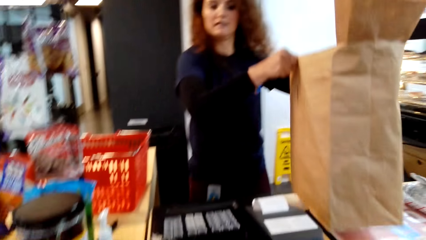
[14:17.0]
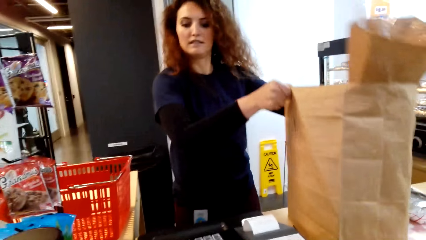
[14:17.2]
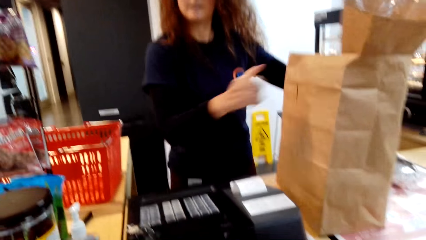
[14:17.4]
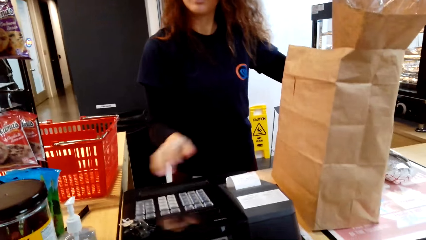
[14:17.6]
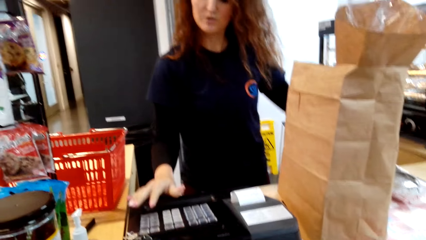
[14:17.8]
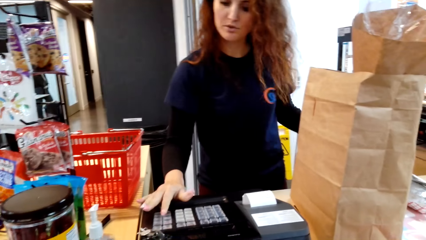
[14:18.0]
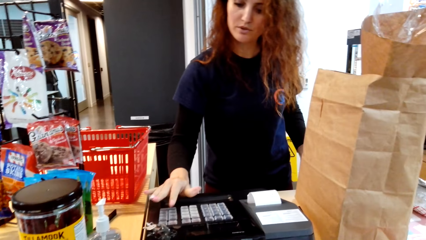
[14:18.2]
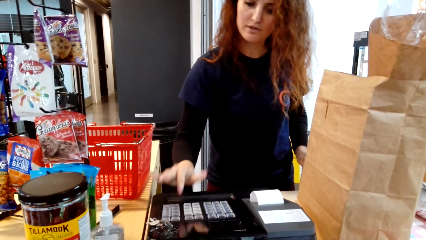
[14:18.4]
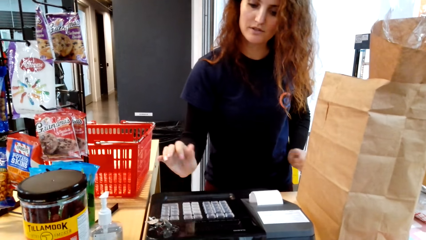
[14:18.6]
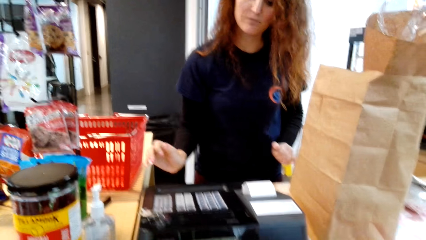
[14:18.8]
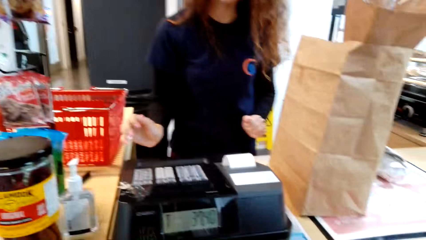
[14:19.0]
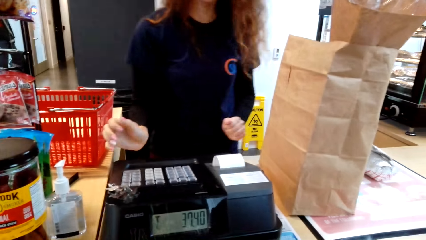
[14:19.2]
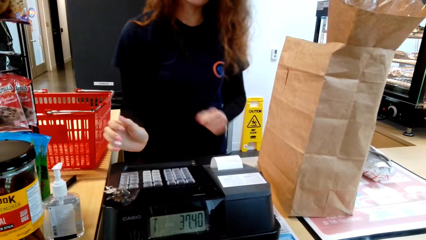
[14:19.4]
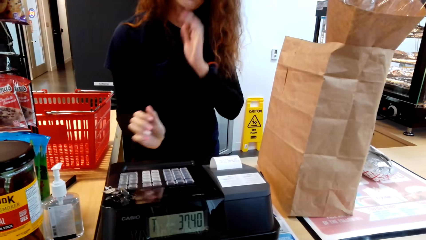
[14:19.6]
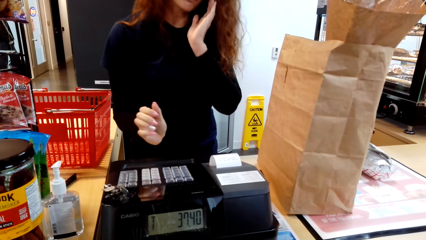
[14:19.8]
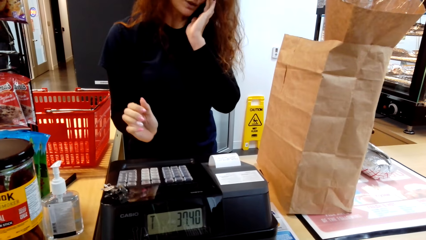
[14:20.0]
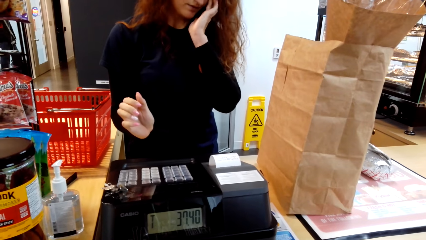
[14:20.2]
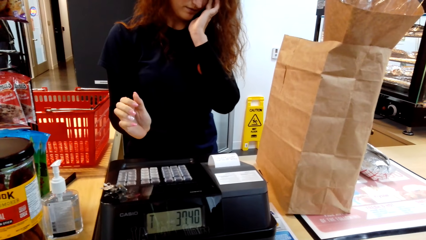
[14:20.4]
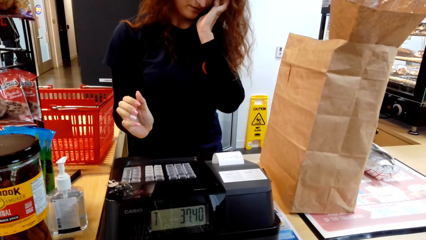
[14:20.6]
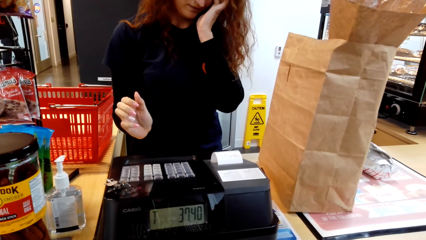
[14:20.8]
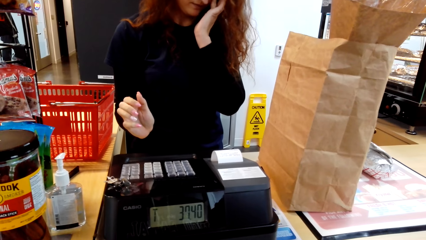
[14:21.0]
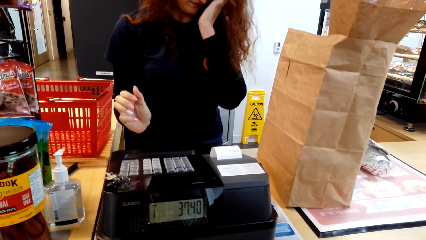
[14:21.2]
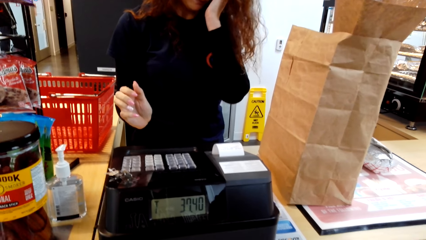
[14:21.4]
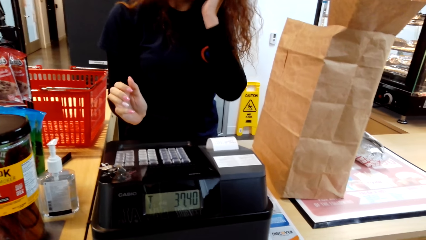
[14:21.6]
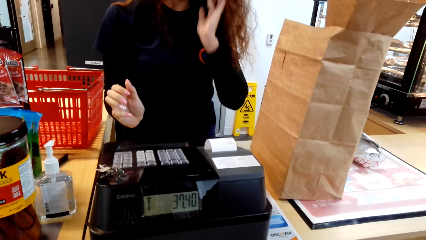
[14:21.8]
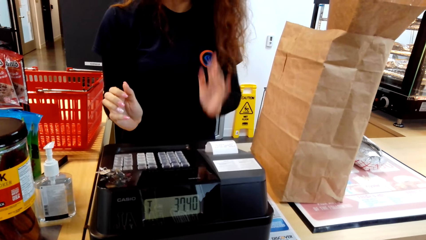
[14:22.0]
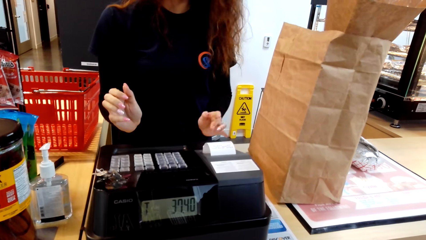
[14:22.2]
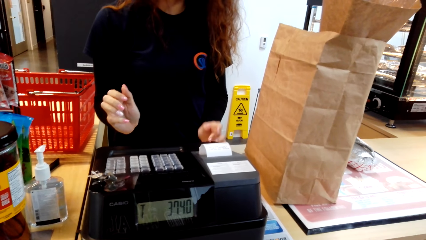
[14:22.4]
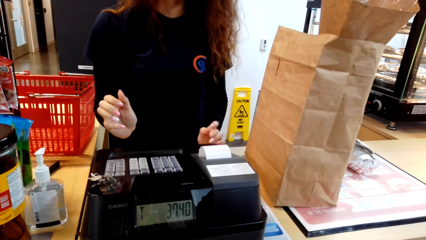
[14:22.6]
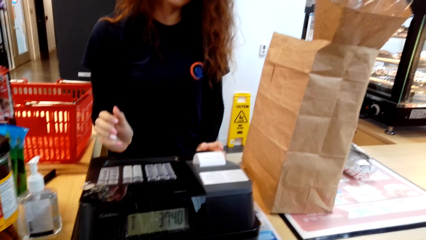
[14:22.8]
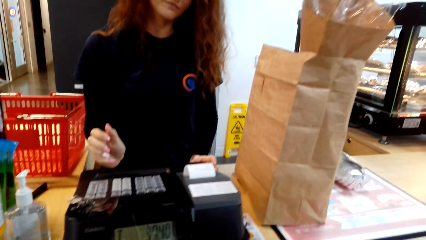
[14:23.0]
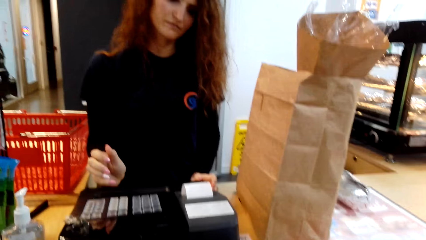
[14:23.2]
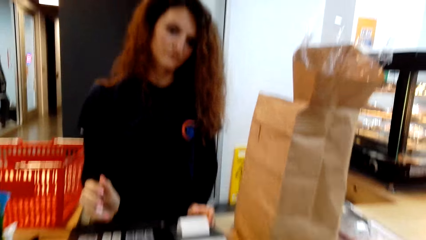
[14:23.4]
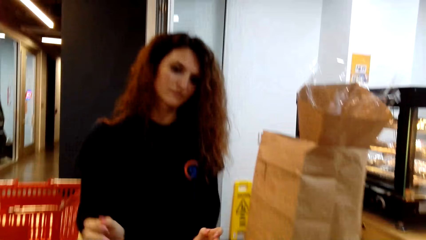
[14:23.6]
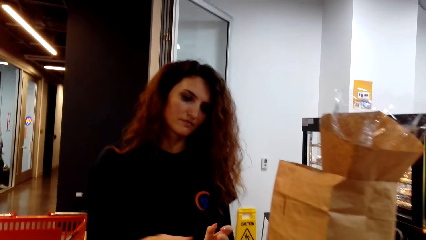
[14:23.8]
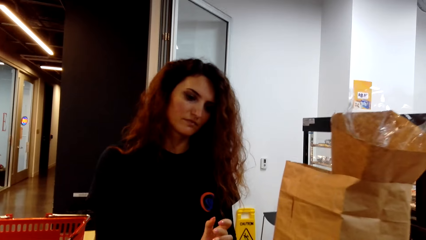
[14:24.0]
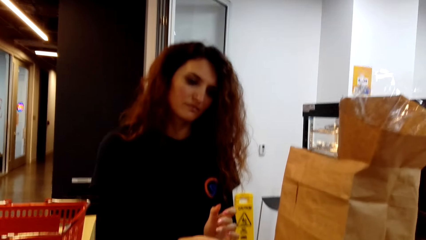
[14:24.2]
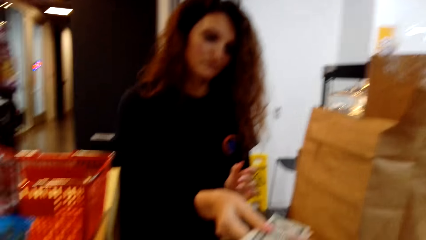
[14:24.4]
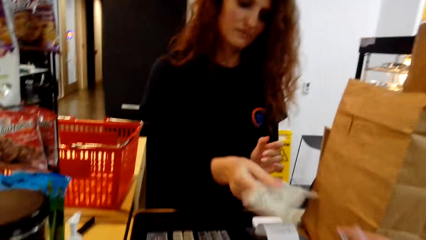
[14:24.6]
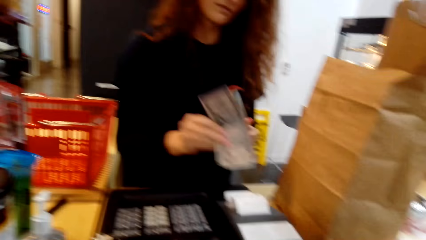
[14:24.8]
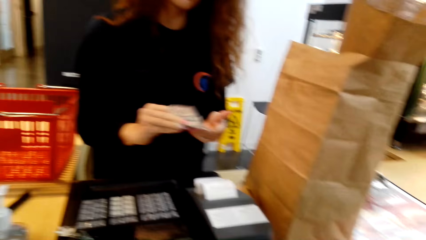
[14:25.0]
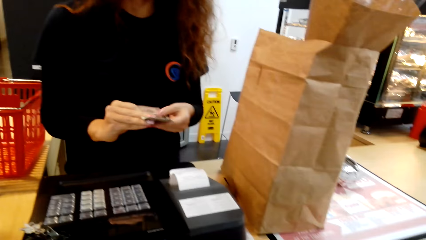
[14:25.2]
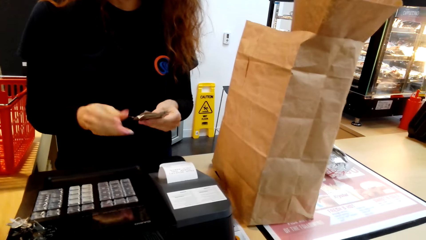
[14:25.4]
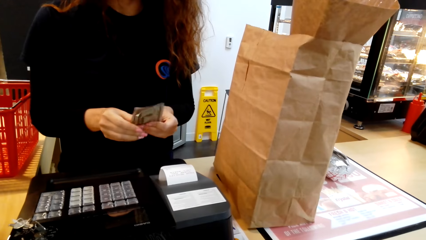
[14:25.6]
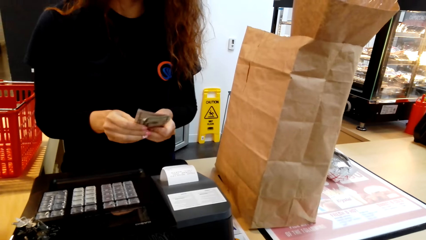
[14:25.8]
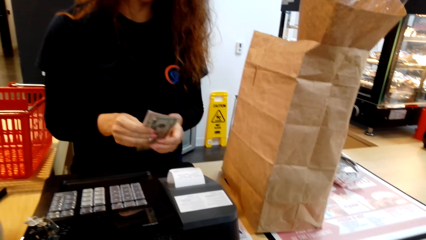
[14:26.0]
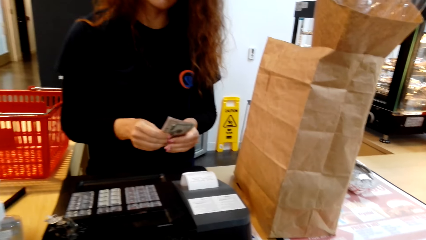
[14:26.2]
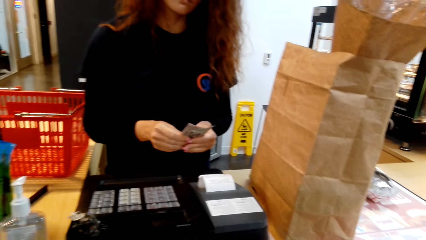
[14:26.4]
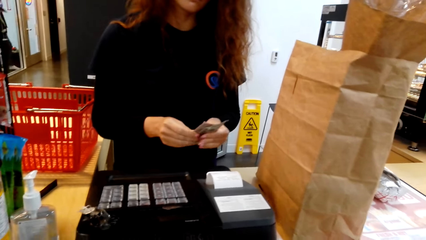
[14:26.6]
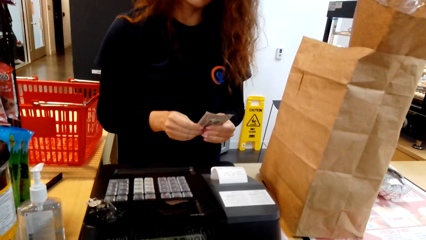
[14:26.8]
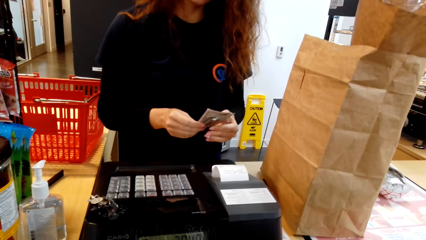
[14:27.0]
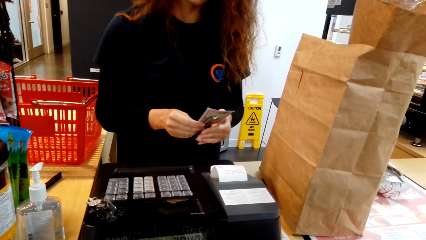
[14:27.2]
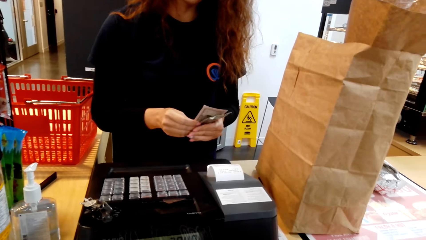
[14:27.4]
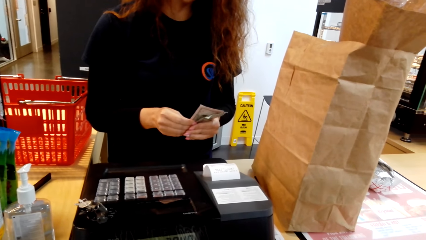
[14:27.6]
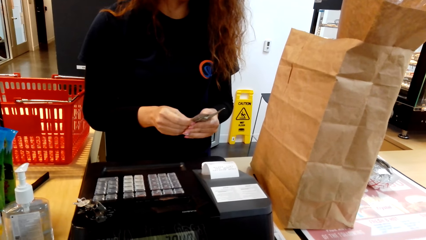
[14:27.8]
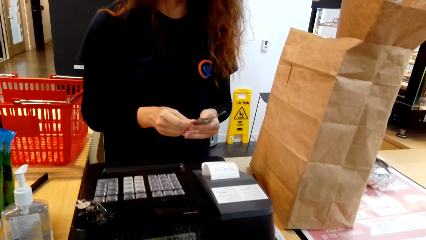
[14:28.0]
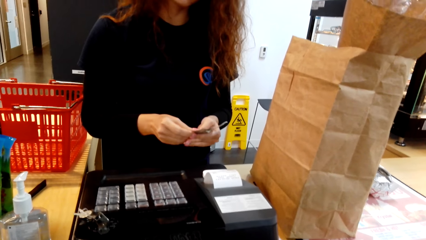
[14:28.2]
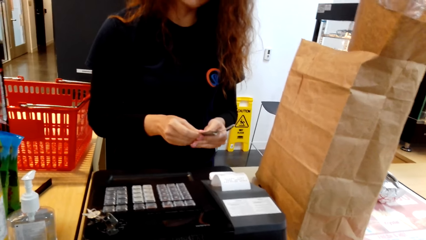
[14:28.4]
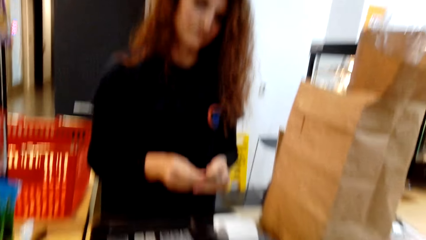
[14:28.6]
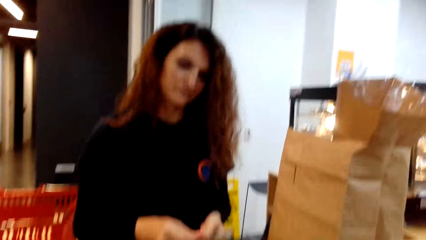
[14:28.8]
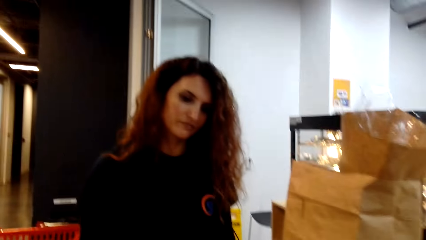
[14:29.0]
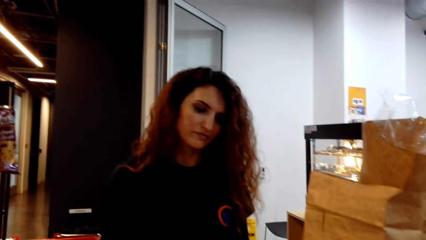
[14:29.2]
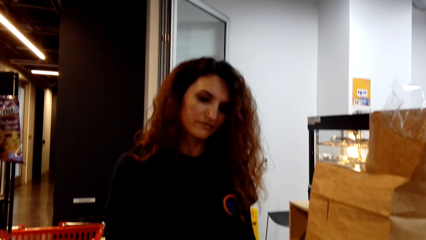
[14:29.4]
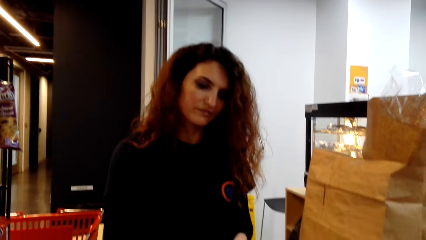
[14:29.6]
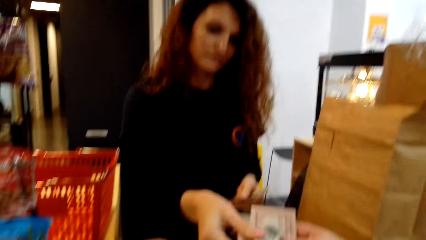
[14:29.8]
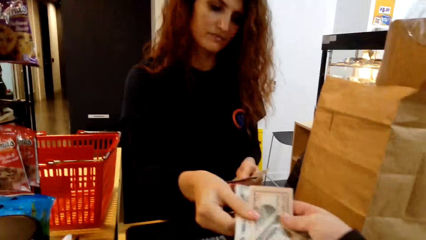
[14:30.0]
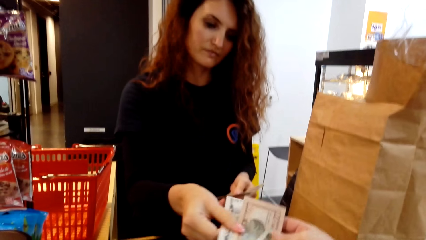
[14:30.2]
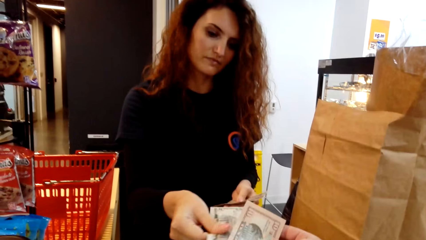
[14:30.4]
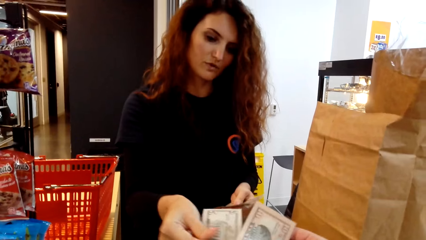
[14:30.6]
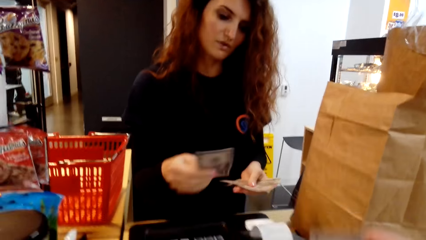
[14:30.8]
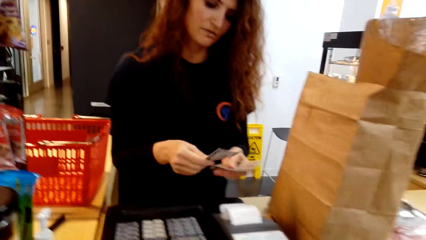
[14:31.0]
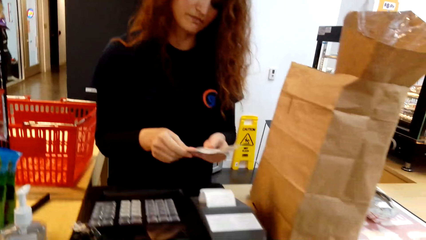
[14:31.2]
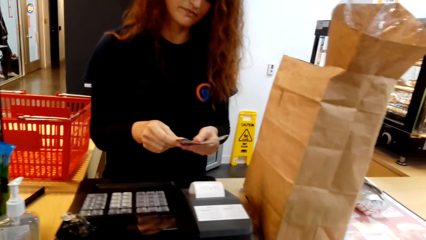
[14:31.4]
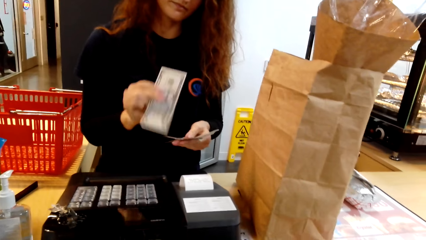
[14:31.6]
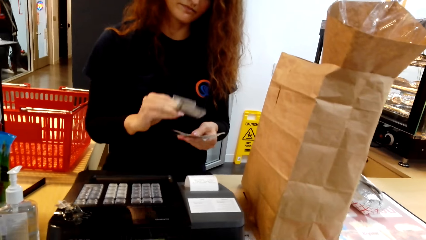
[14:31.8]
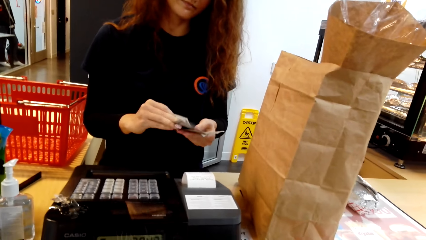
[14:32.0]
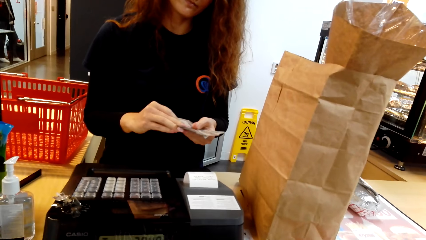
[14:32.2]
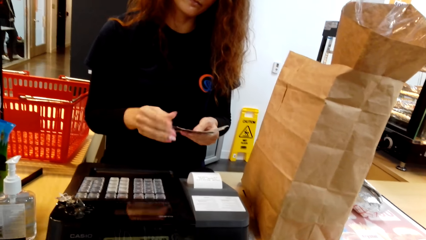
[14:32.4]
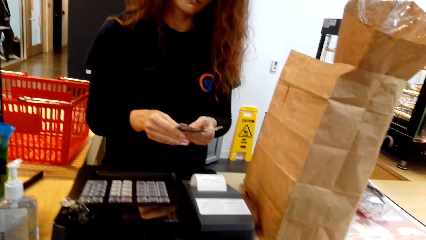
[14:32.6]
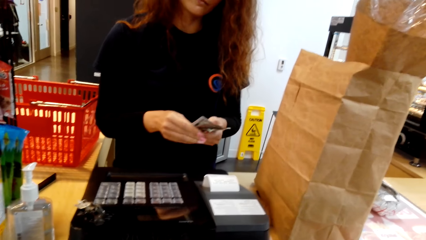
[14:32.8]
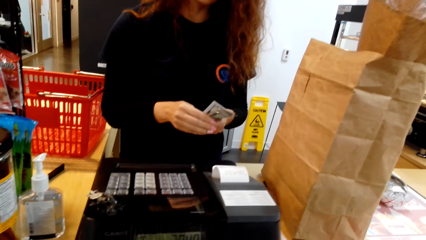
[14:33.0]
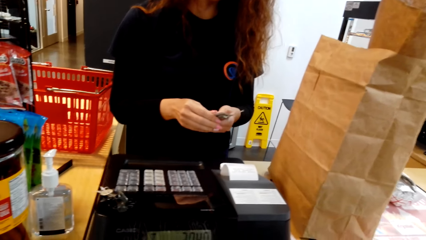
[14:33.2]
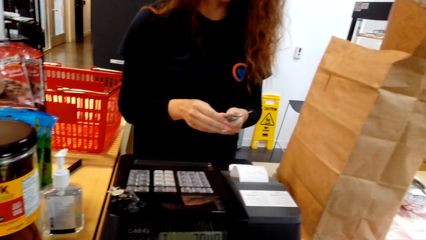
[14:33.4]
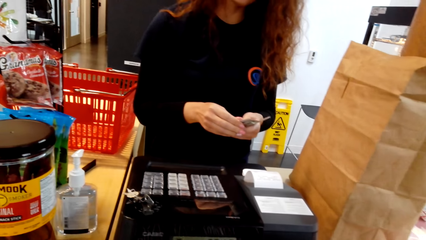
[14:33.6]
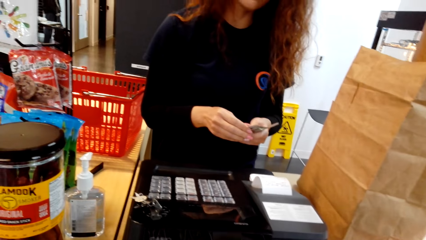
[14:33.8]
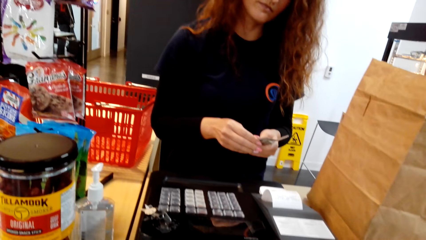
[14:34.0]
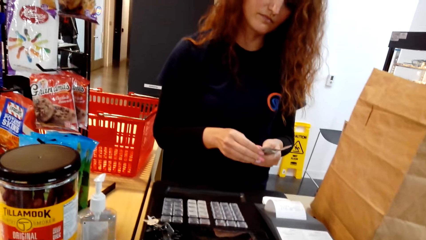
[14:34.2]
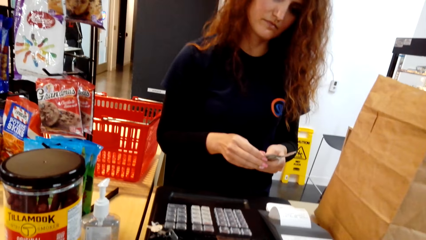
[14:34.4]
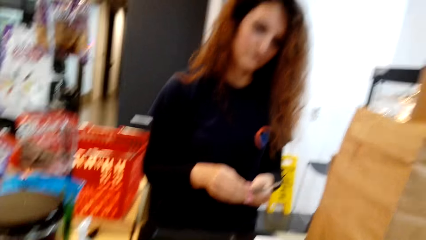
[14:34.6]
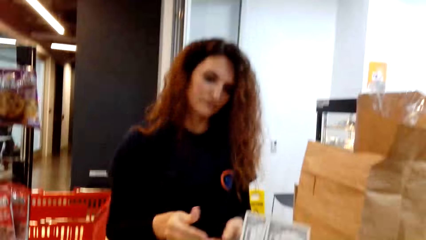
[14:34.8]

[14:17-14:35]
A lady presses the pricing machine. The camera wearer dialogues with a person. They pay at the cashier. The lady receives money from the camera wearer.
